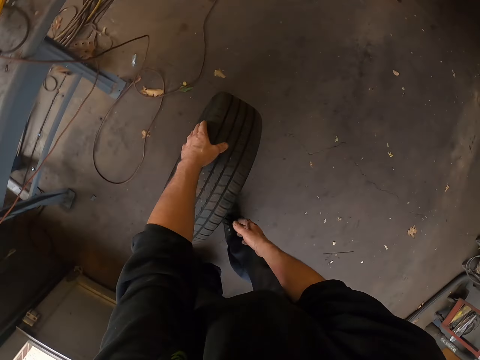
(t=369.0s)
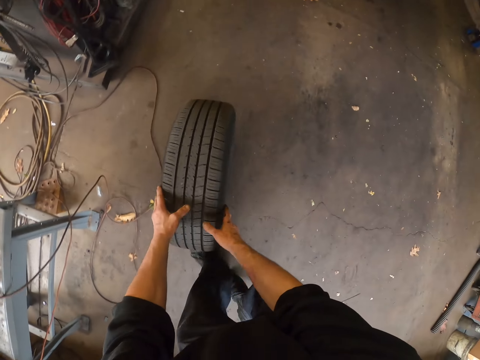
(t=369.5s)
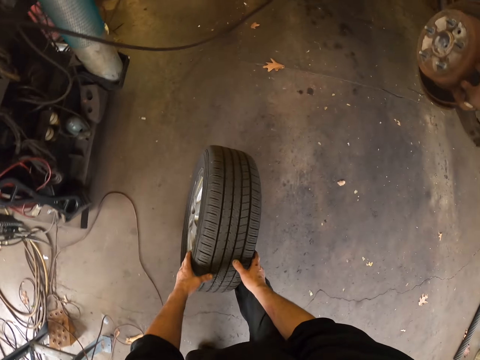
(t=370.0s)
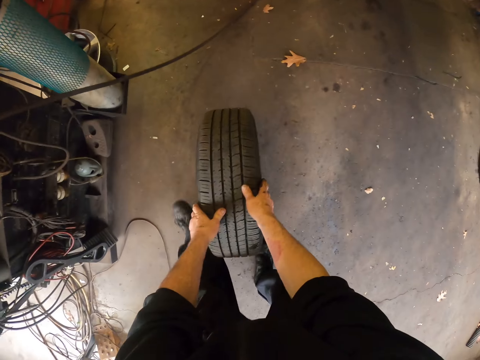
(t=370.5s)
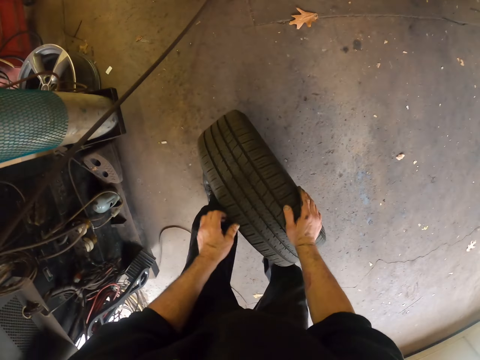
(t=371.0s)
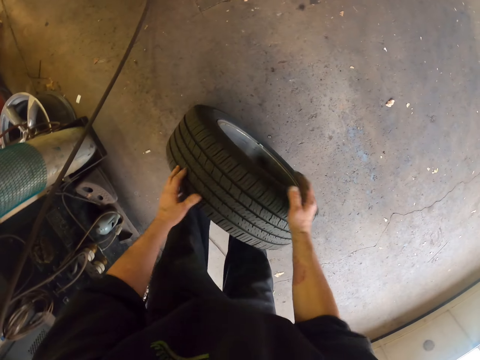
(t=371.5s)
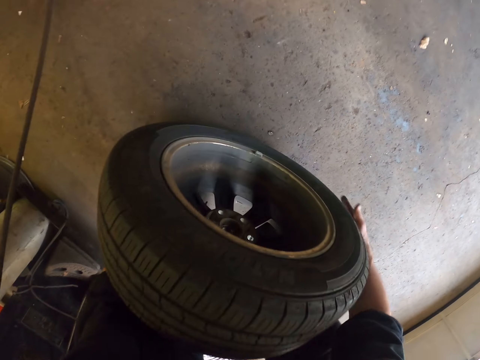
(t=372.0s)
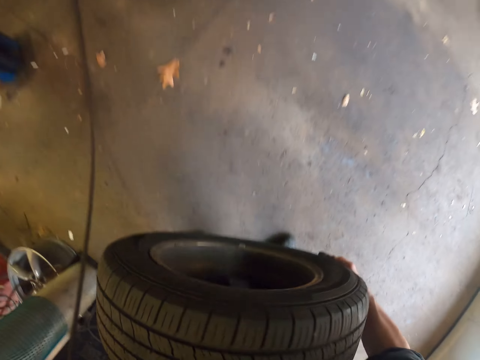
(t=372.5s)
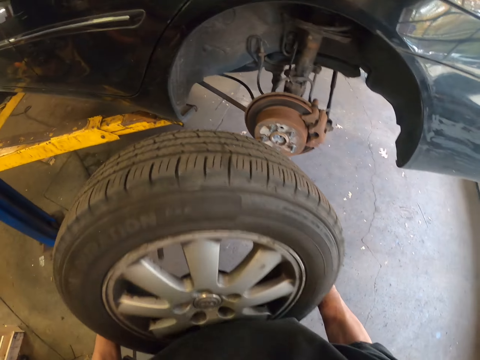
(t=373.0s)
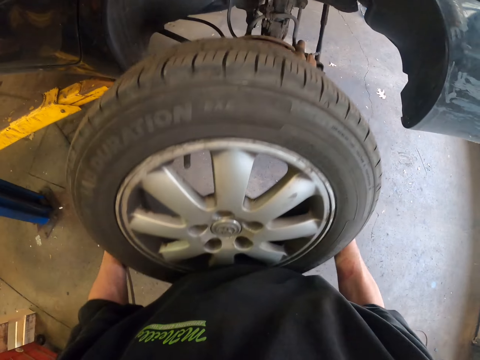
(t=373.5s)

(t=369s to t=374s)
The camera wearer rolls a tire. They push the wheel on the floor. They lift the wheel.

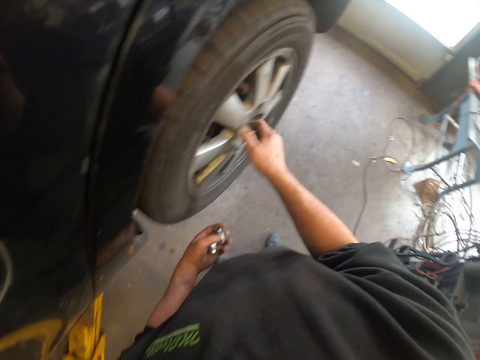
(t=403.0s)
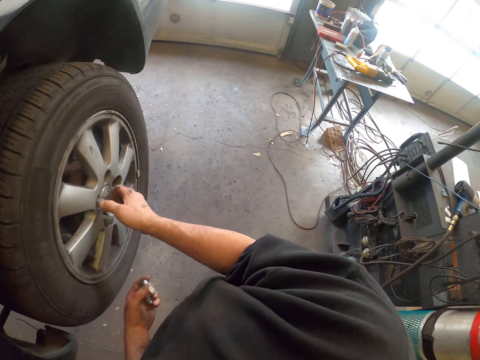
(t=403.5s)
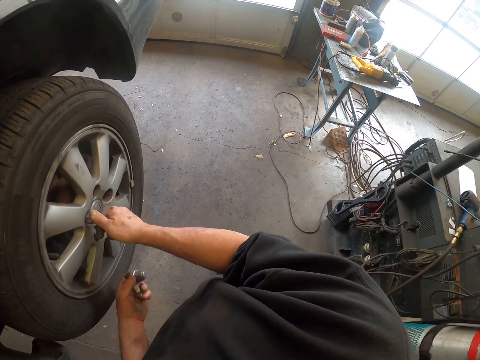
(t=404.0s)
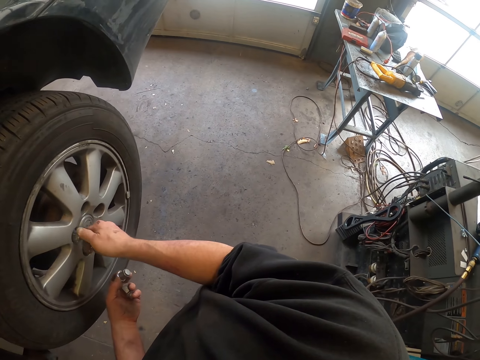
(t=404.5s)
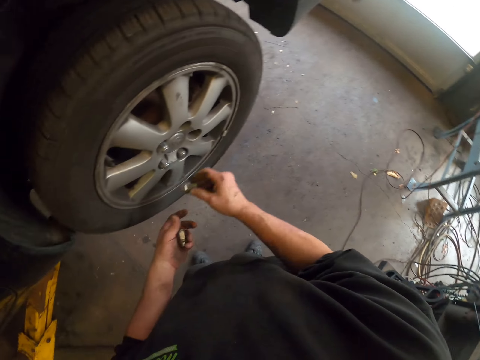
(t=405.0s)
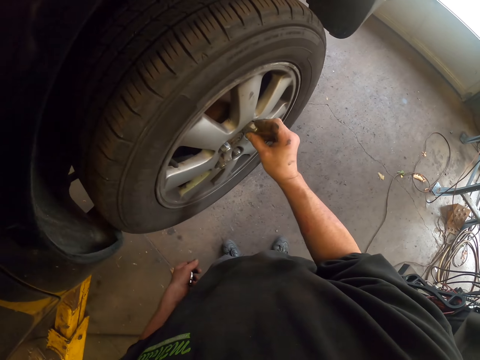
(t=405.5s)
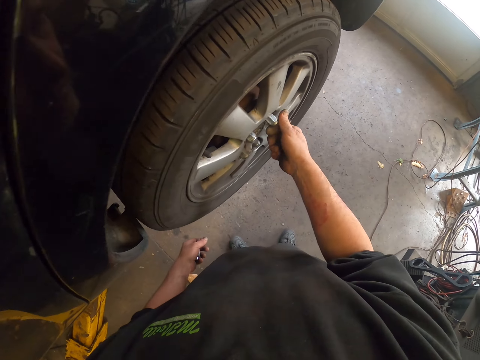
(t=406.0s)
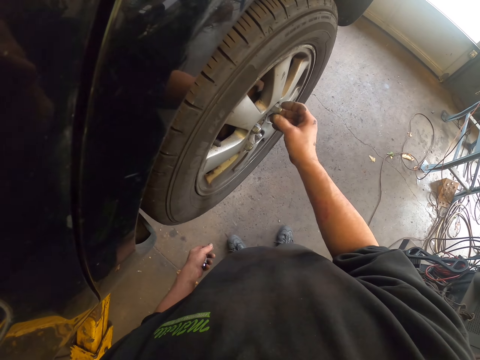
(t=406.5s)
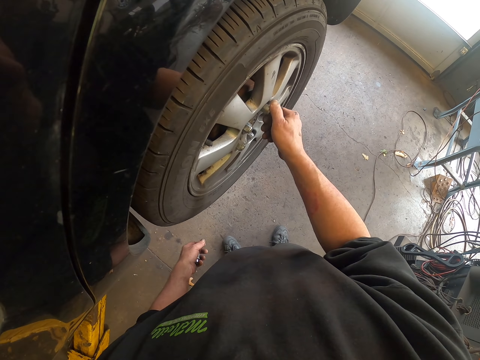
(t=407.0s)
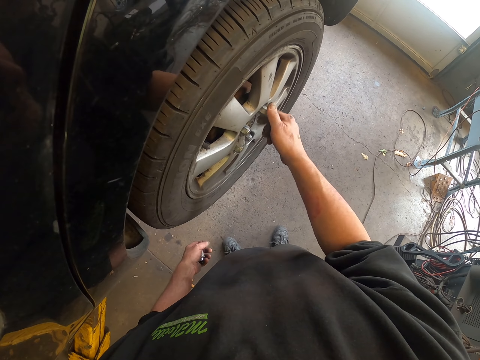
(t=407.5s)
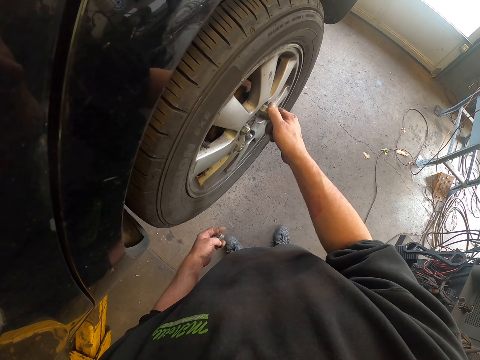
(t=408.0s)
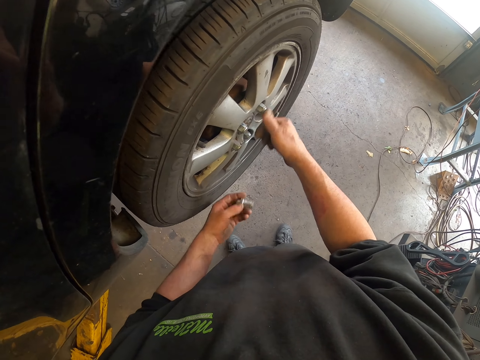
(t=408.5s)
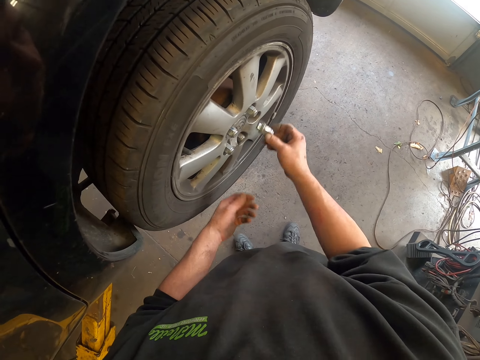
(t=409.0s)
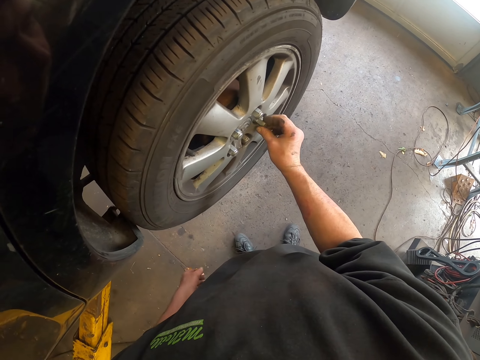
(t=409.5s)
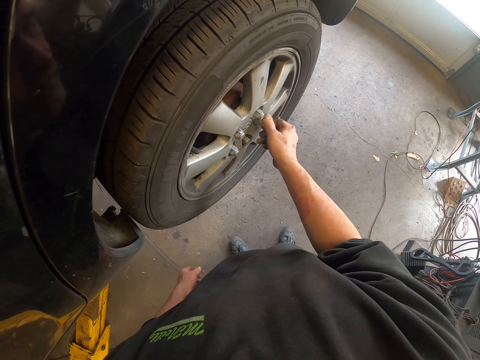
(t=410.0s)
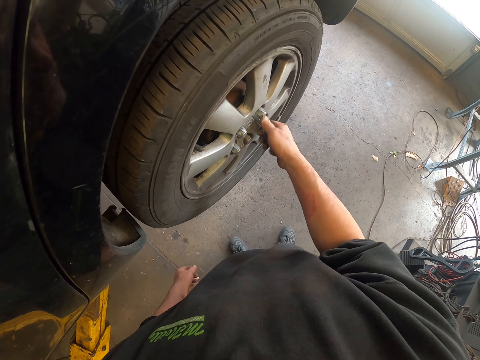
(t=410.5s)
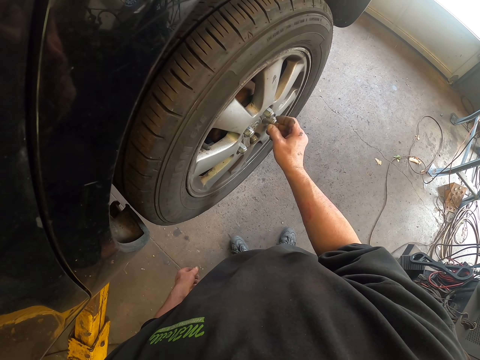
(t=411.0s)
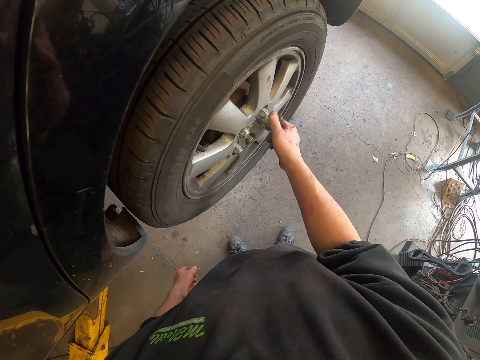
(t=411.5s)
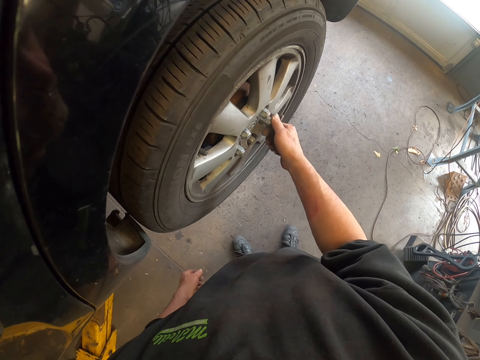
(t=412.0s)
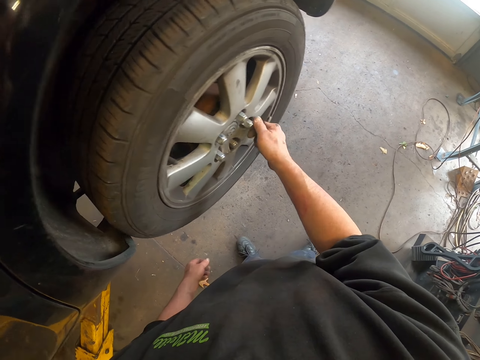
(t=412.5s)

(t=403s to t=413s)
The camera wearer looks around the garage. They put bolts in the wheel lug.

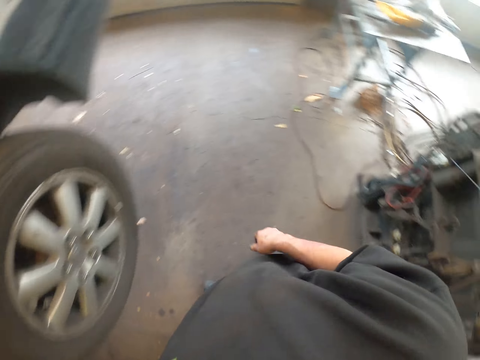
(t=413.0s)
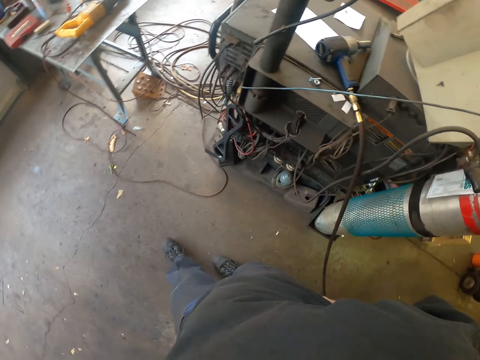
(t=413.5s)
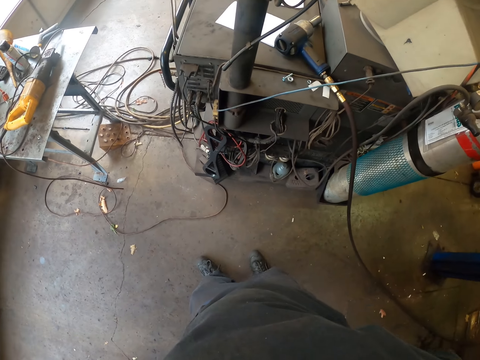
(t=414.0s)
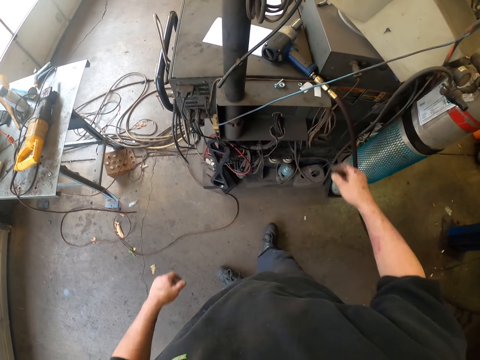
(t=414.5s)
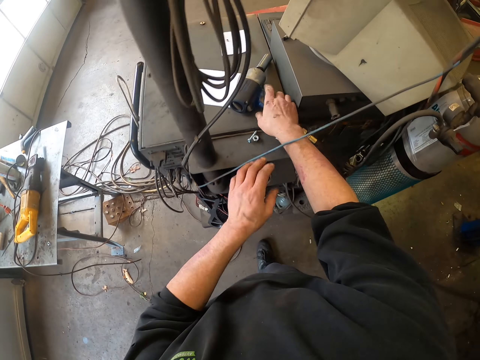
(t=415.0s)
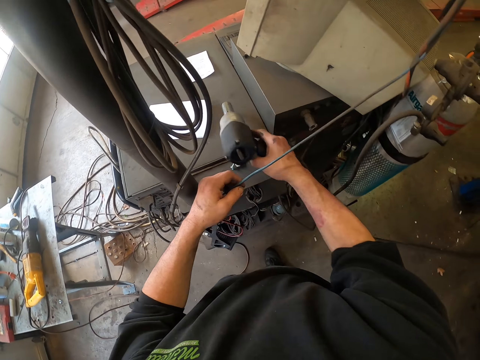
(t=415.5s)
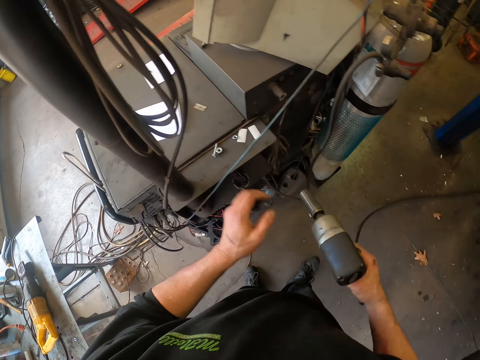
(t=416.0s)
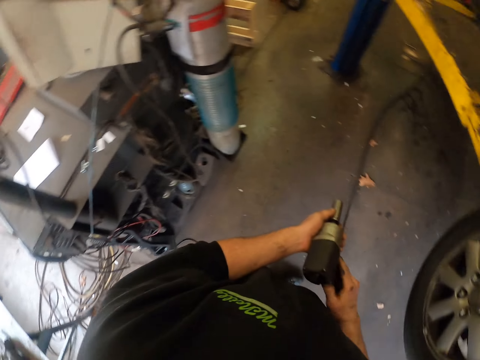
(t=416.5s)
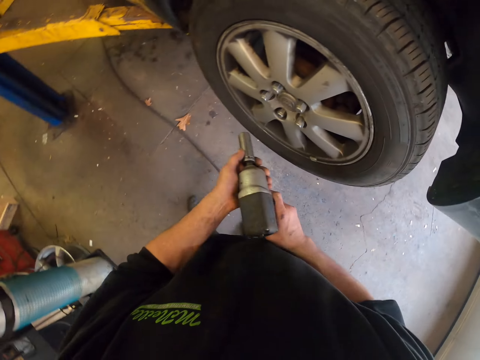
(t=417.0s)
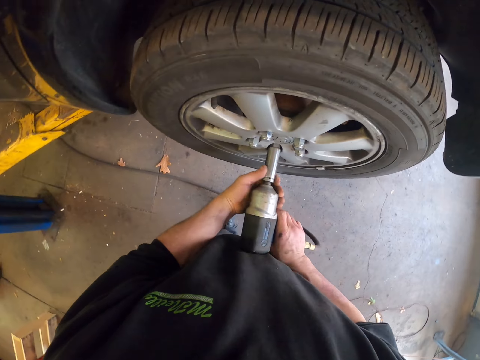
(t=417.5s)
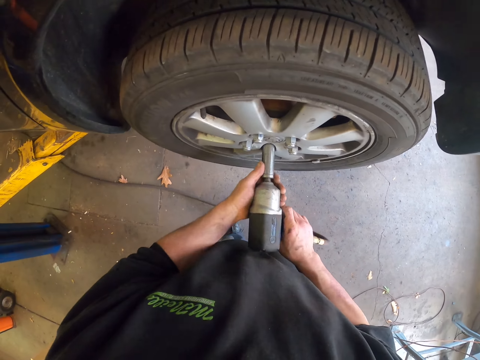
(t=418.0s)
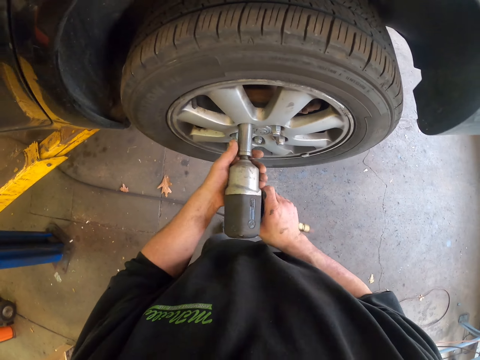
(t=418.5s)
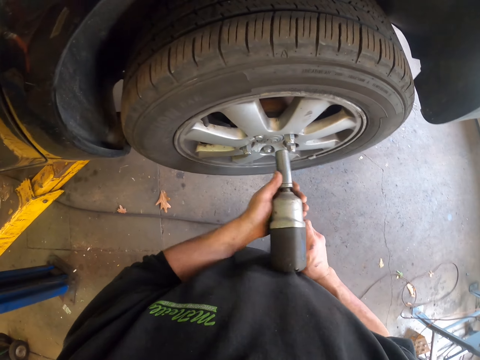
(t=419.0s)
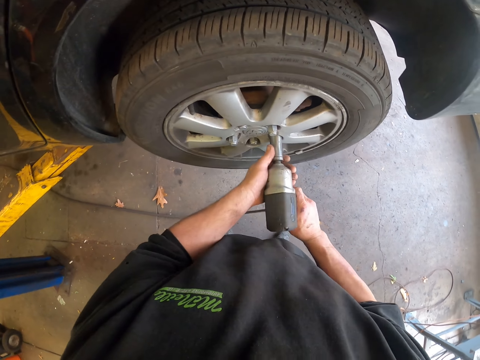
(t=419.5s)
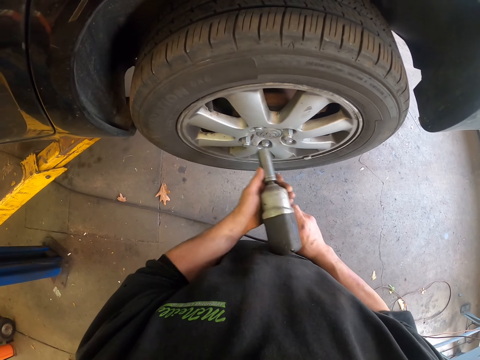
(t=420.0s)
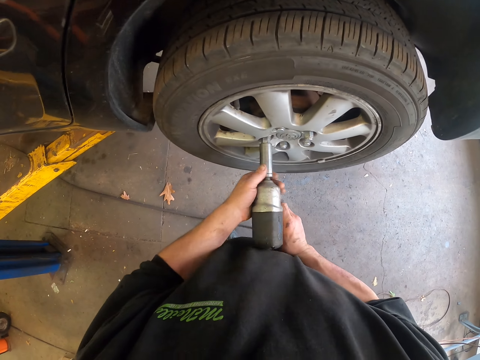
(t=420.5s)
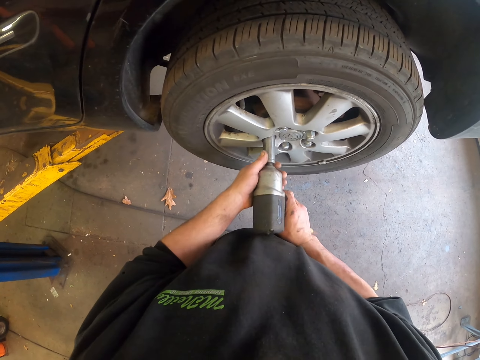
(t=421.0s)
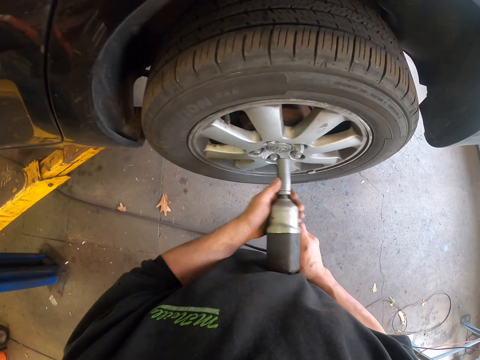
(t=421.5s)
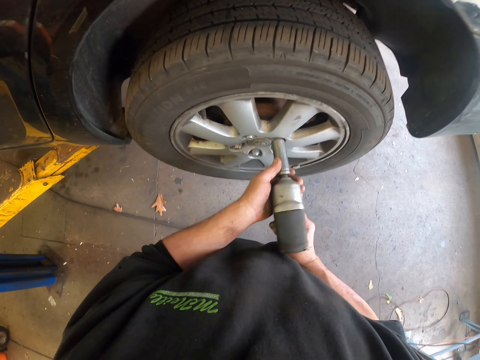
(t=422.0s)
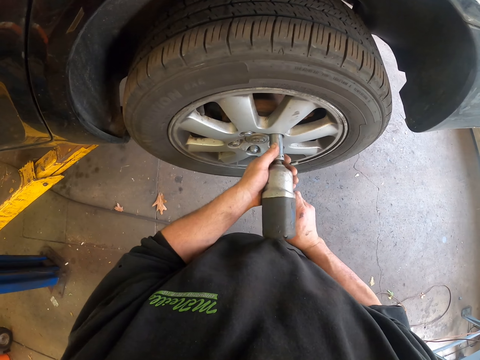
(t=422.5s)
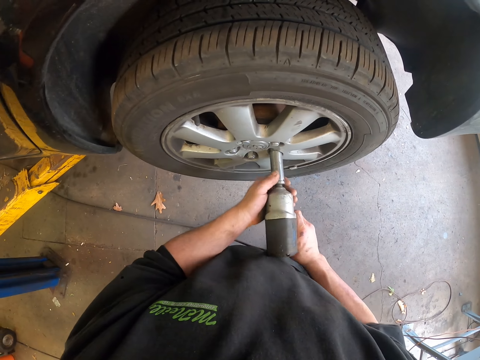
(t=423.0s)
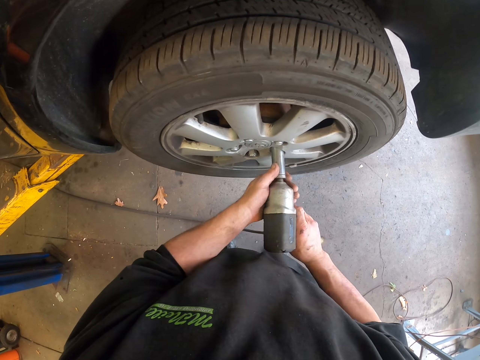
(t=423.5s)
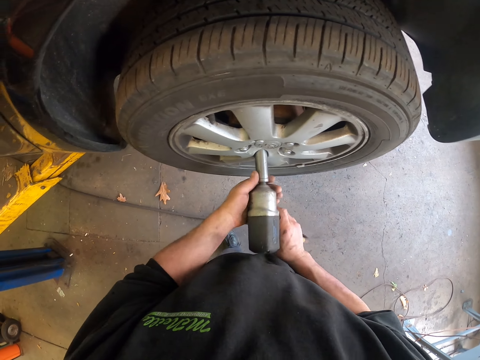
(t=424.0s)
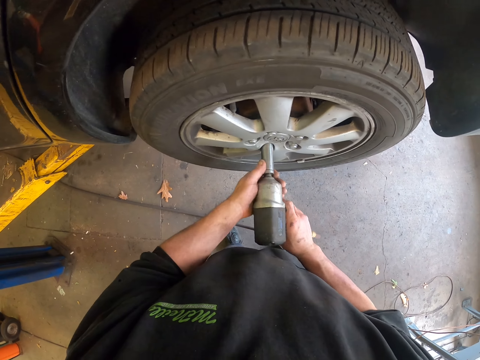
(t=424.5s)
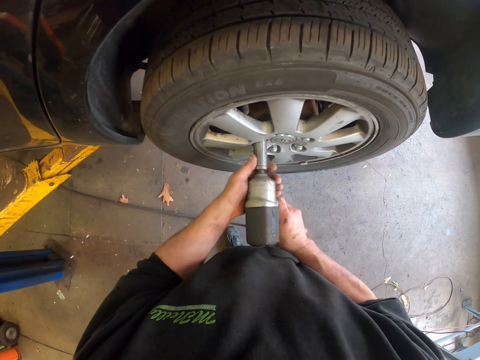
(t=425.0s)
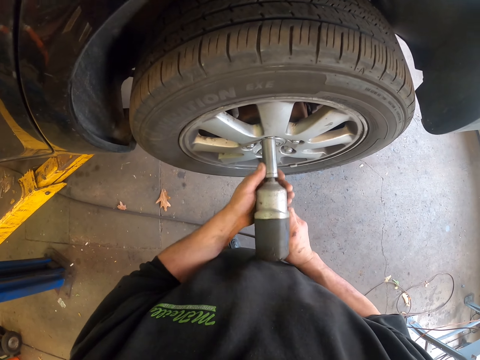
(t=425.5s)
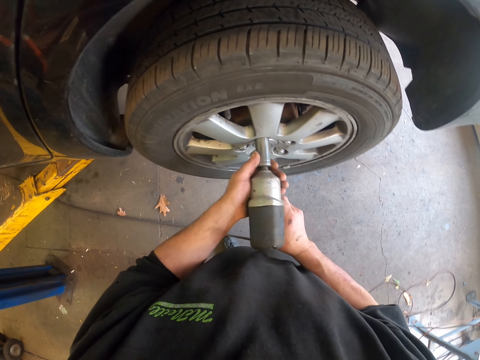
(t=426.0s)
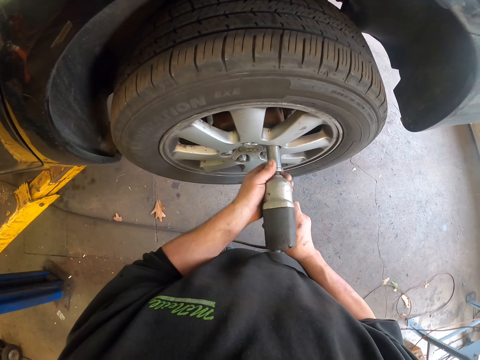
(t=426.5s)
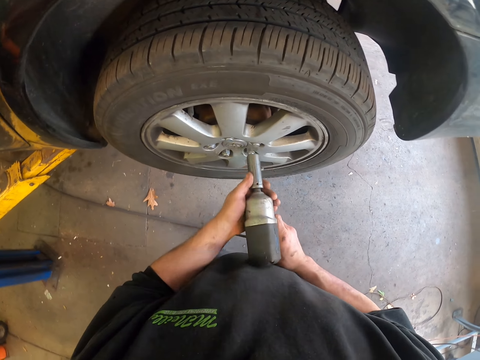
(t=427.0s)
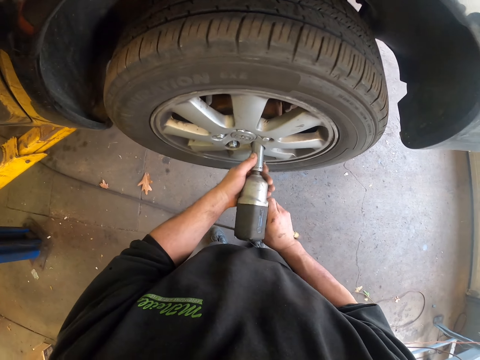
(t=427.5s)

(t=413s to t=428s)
The camera wearer picks up a bolt drill. They bolt a bolt with the bolt drill.
